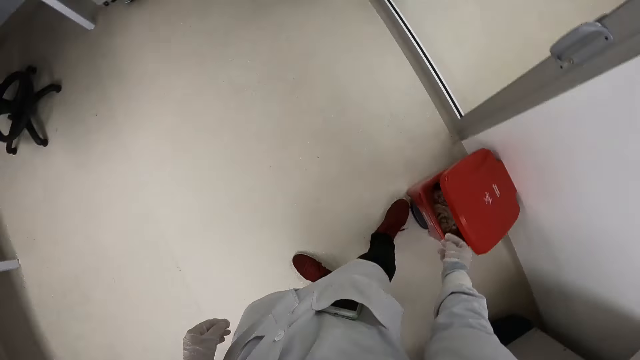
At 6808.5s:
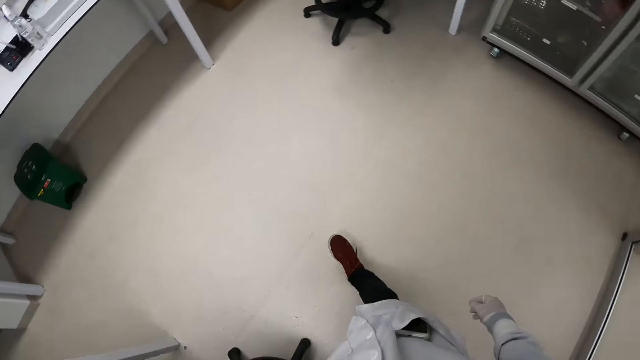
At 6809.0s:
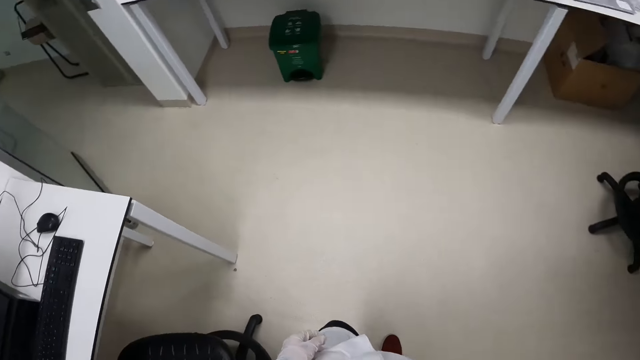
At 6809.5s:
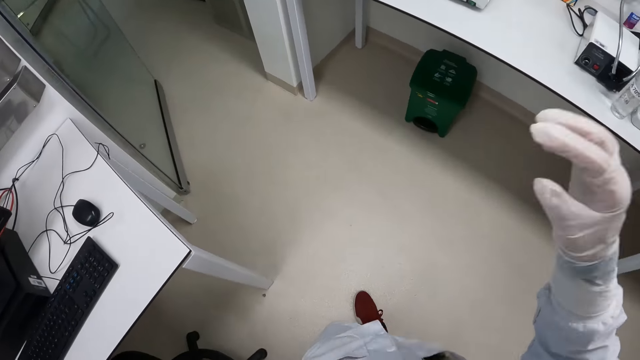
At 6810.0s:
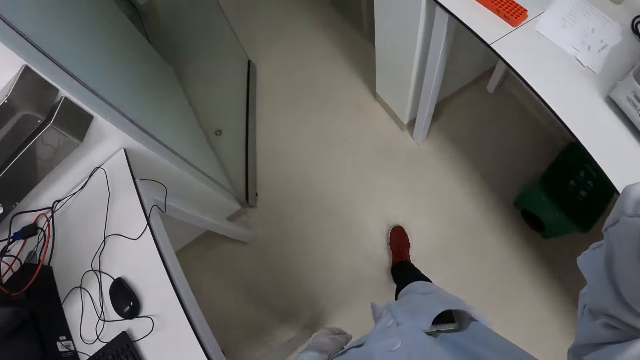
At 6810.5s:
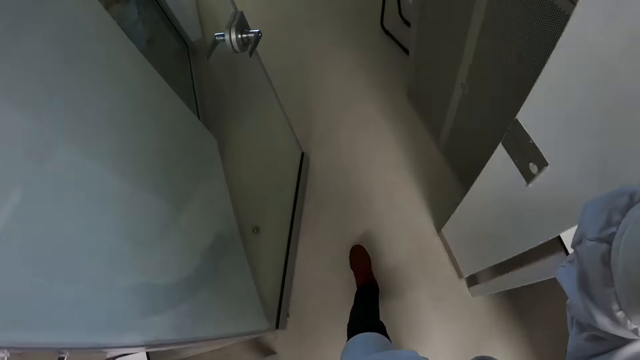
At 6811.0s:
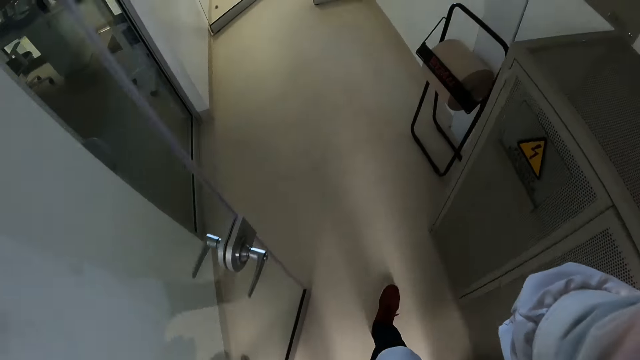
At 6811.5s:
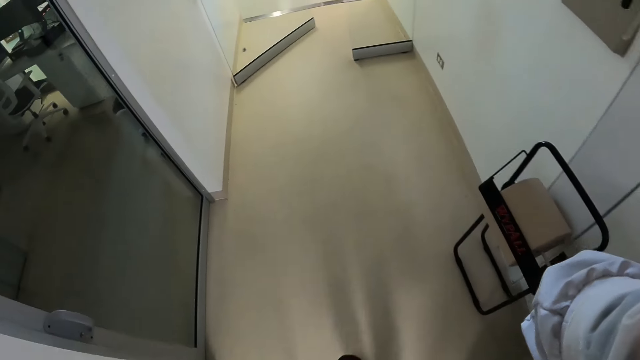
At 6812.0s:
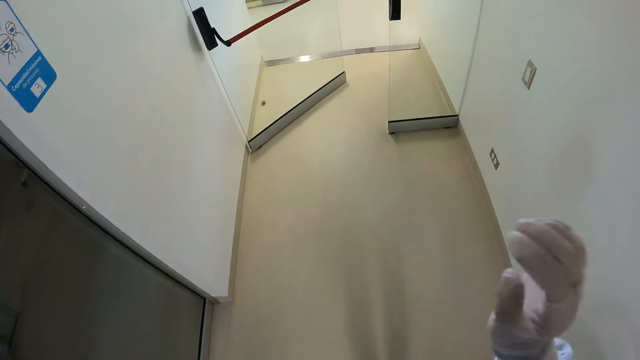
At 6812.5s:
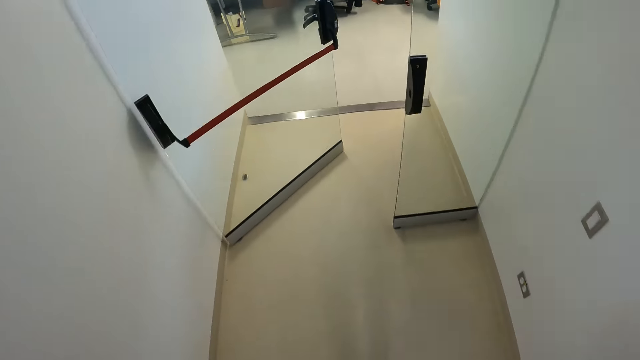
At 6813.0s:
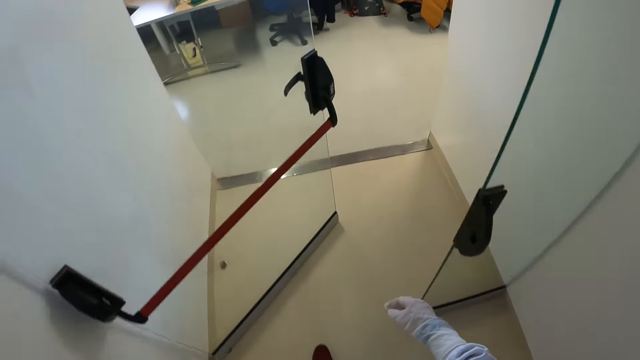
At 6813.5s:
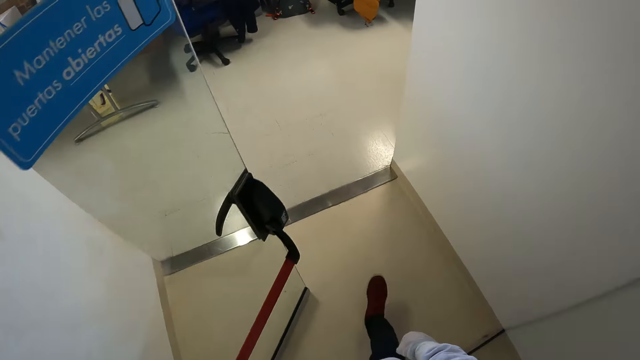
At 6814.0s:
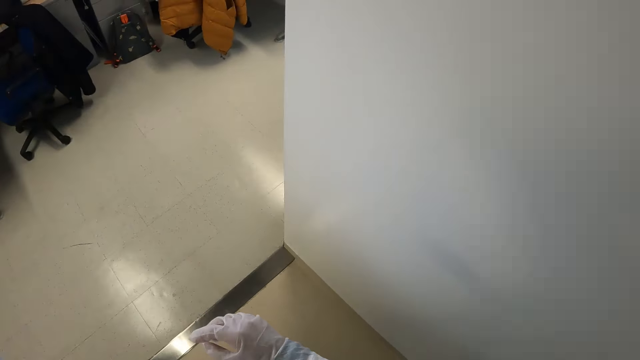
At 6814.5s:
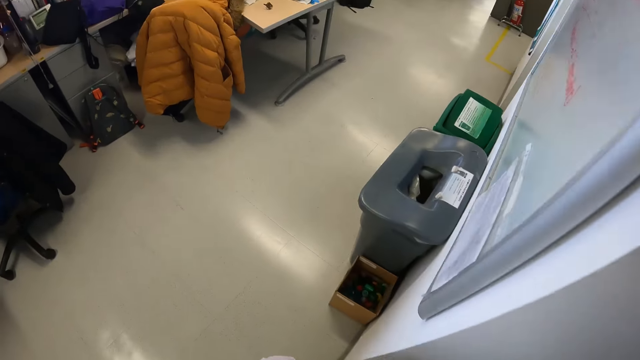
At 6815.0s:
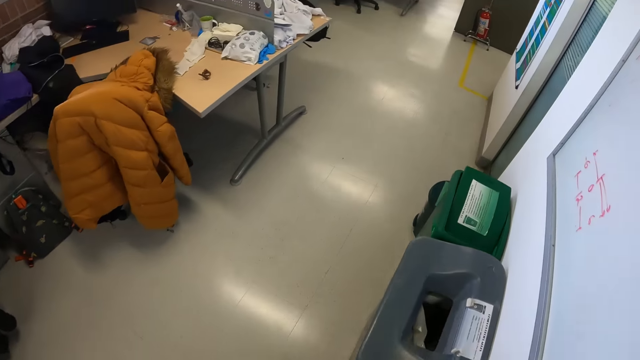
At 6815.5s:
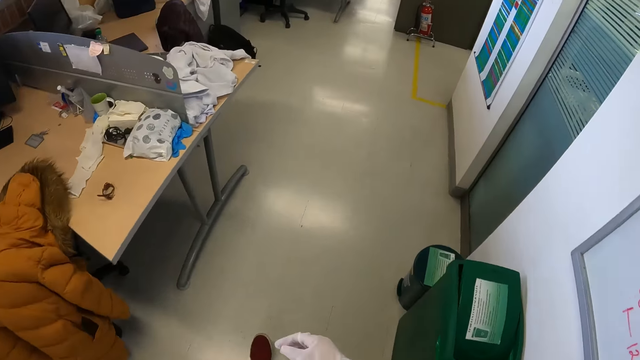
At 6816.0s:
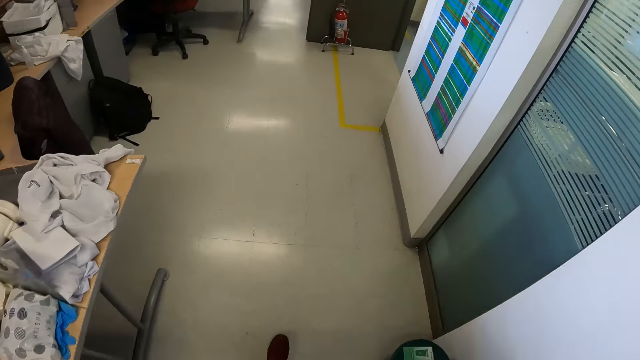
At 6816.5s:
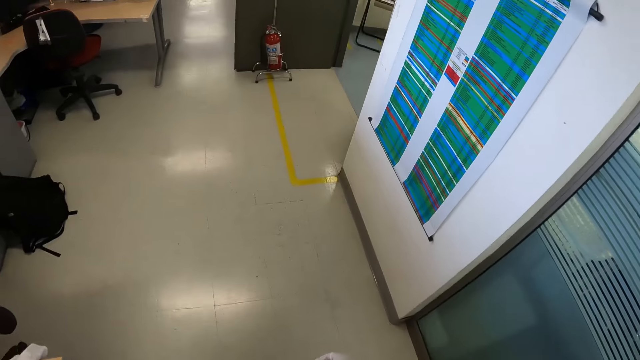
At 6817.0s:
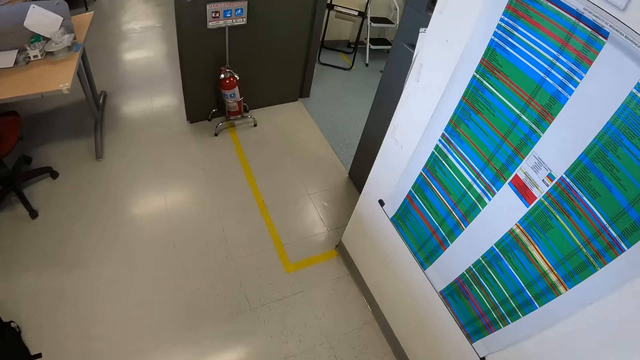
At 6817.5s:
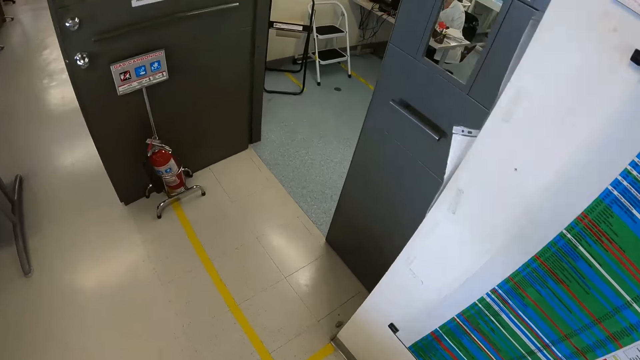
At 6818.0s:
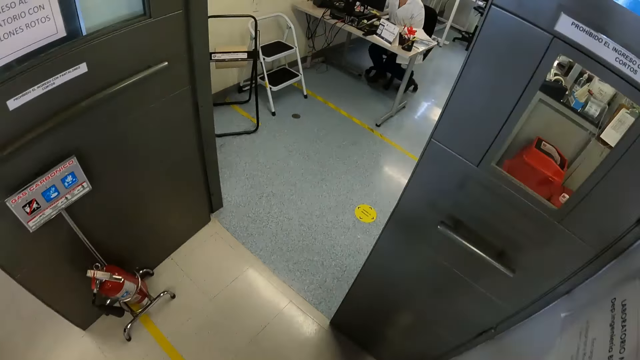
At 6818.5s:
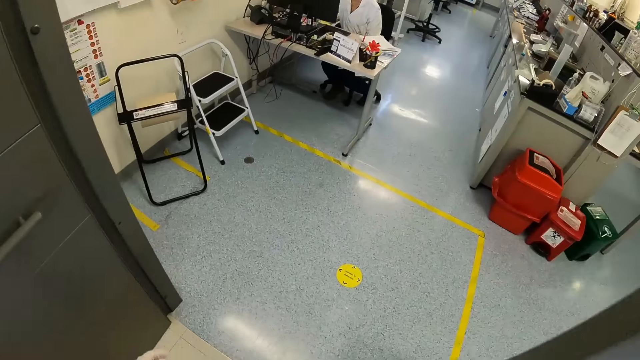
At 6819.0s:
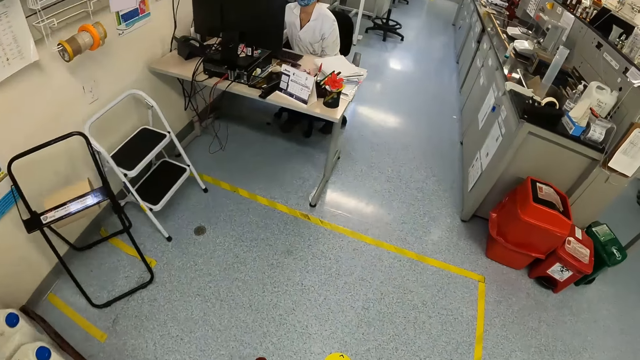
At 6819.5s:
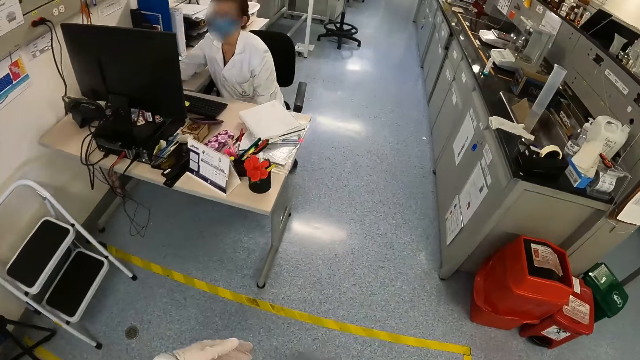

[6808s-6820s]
The camera wearer drops the container in the dustbin with her right hand. She walks across the lab rooms to a table. She raises her arms. She touches her face with her right hand.

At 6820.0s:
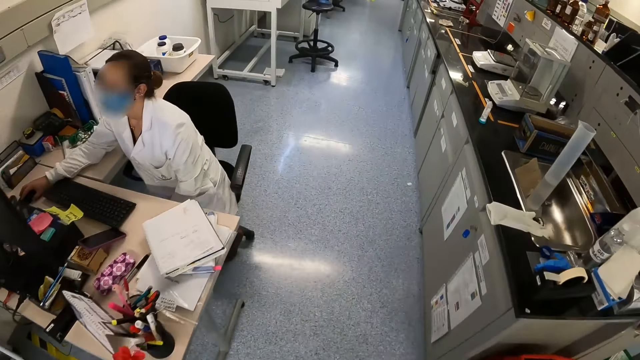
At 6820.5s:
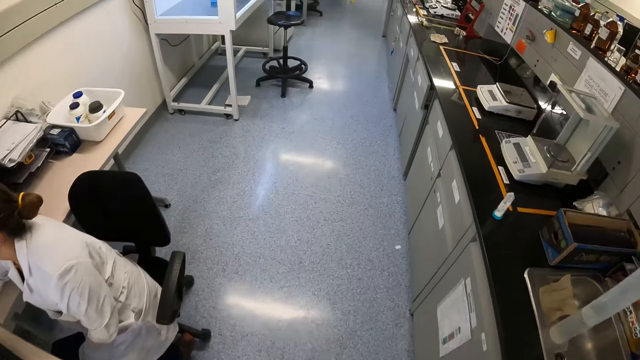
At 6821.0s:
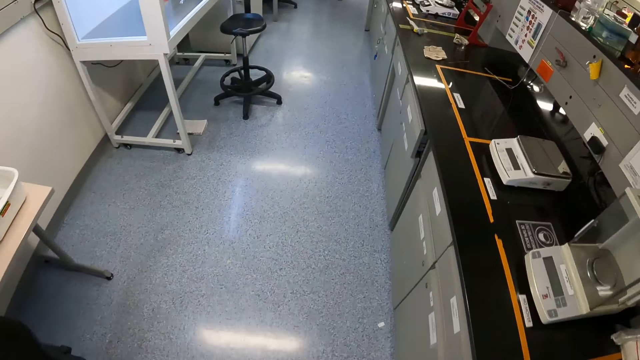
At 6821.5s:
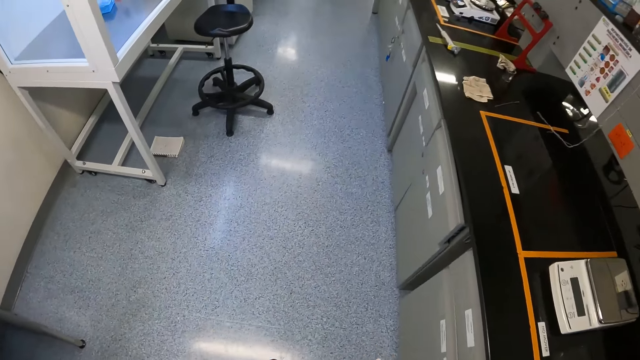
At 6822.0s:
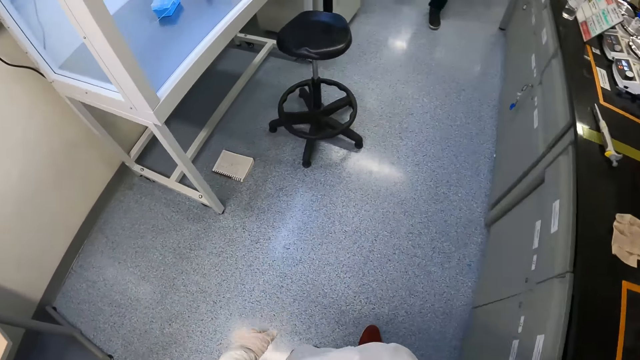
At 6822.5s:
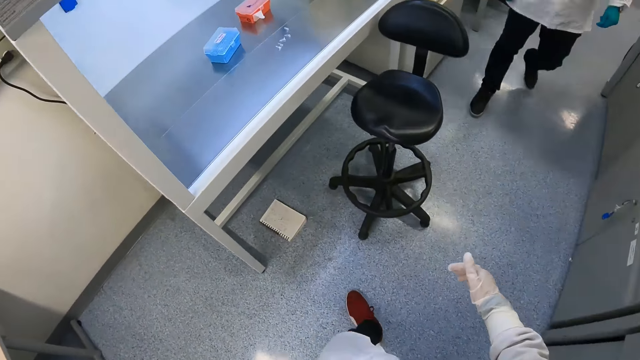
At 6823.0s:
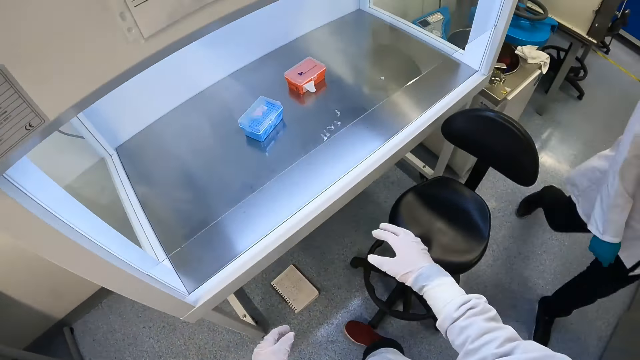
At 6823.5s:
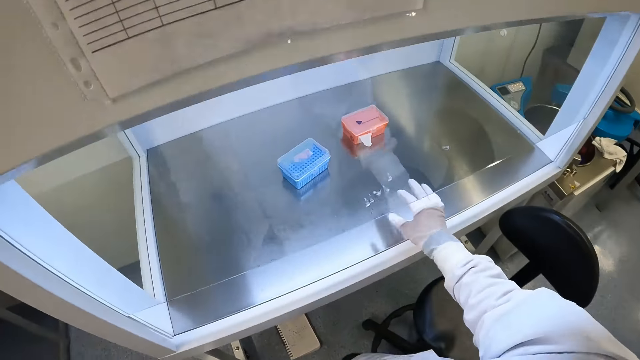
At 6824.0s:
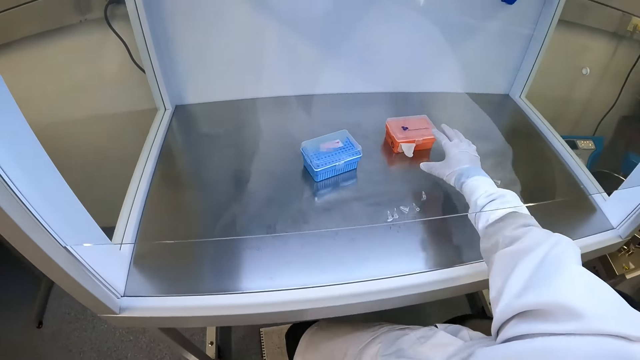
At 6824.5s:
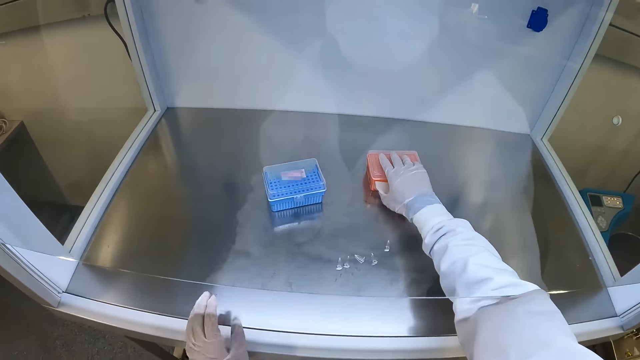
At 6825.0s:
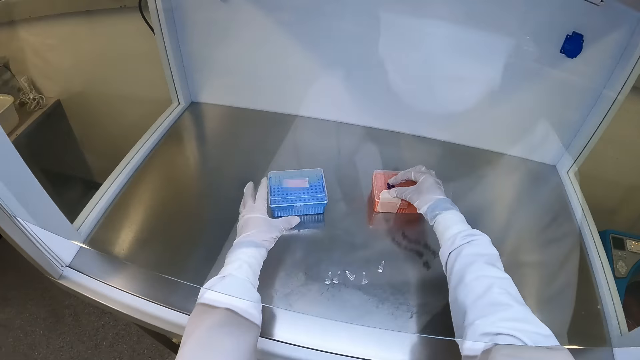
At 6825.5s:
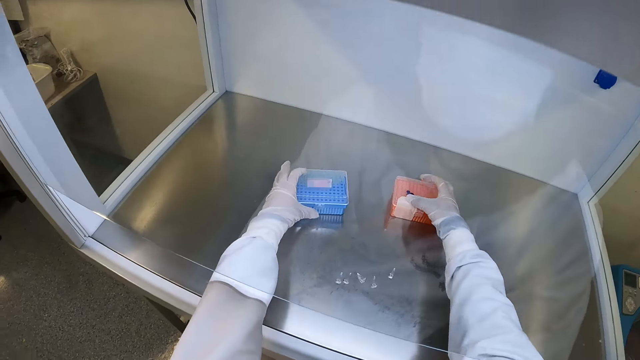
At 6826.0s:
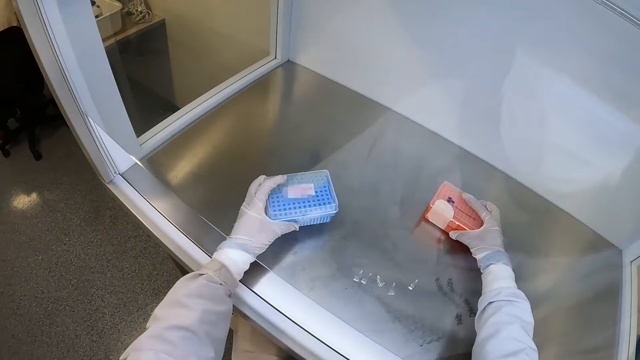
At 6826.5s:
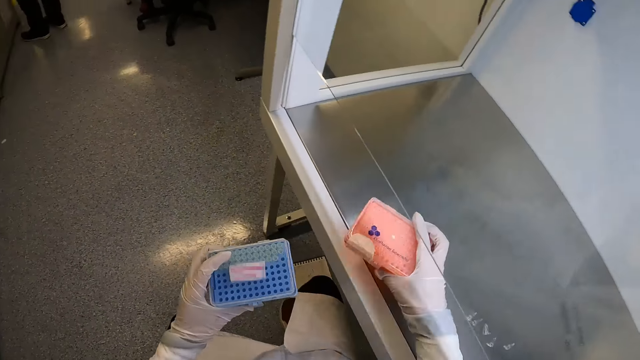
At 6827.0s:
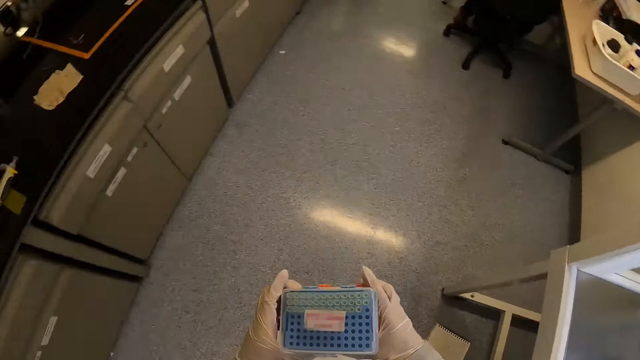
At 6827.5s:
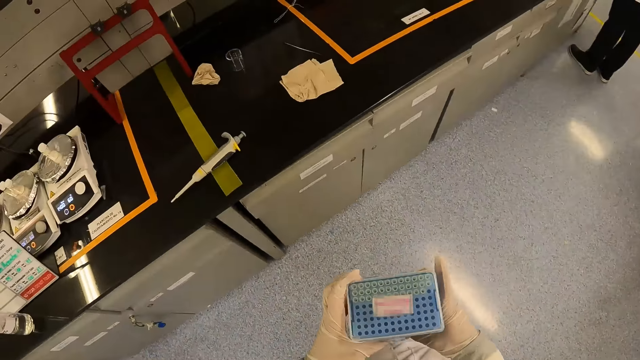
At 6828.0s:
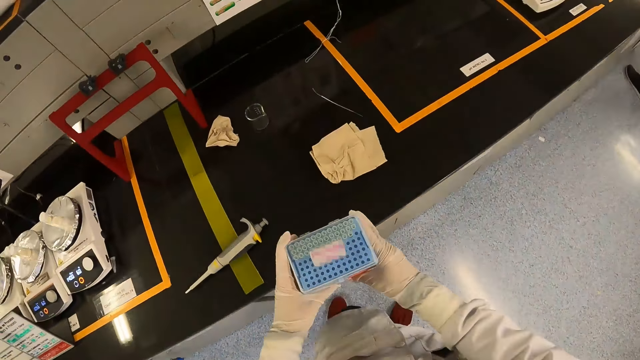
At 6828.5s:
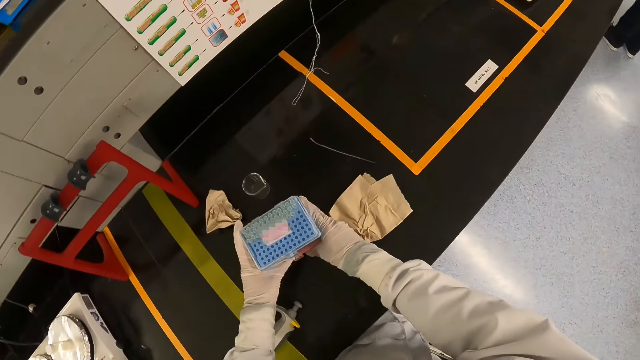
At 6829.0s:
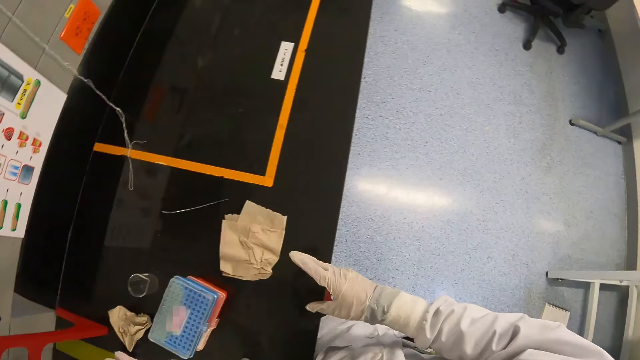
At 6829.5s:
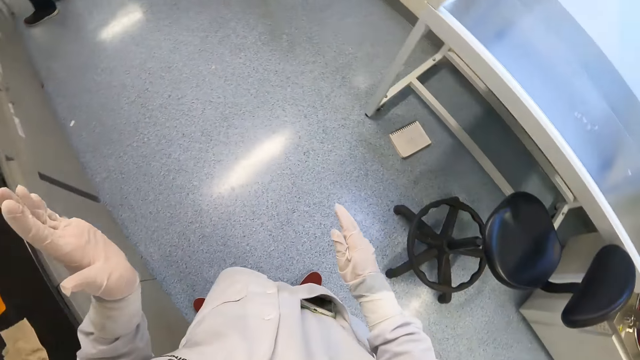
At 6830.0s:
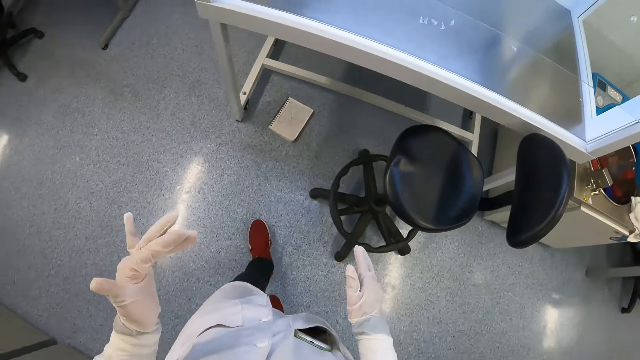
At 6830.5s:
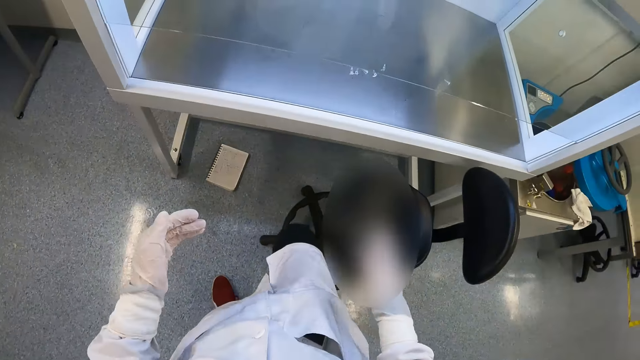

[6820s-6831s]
The camera wearer closes a container rack with her right hand. She picks a container rack from a lab freezer with her left hand. She picks the container rack with her right hand. She places the container racks on an opposite counter top with both hands. She turns back to a lab fridge.
